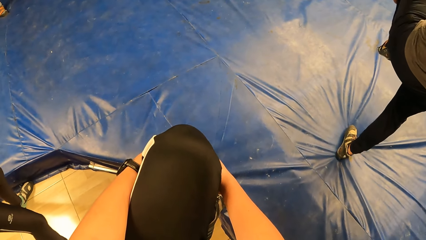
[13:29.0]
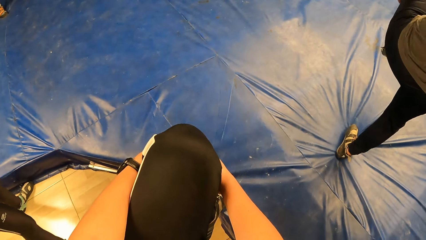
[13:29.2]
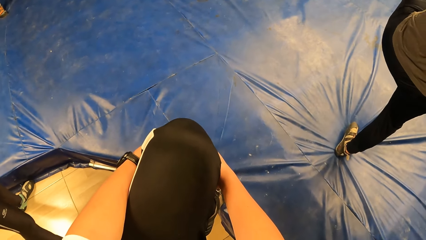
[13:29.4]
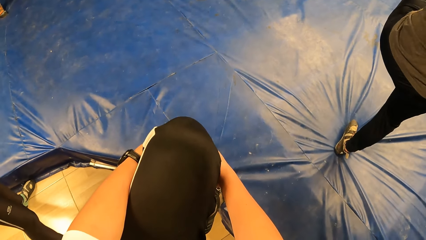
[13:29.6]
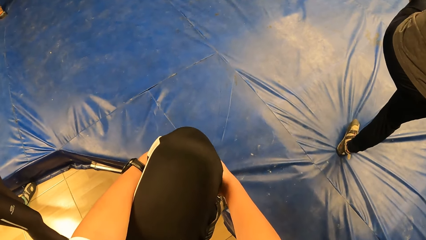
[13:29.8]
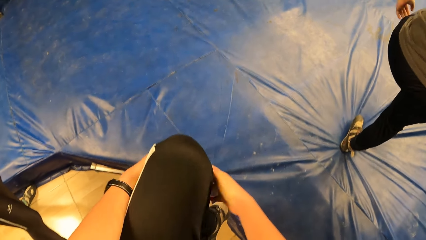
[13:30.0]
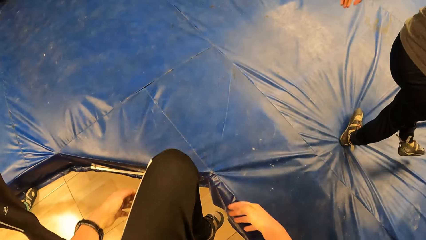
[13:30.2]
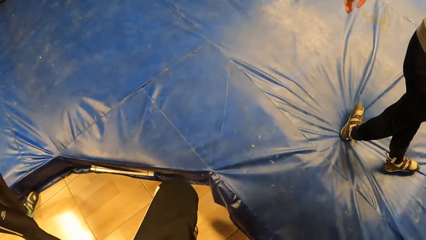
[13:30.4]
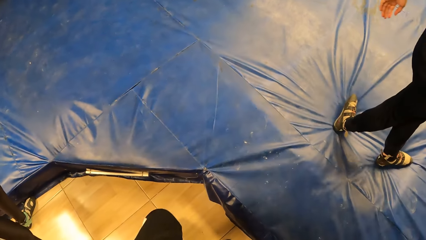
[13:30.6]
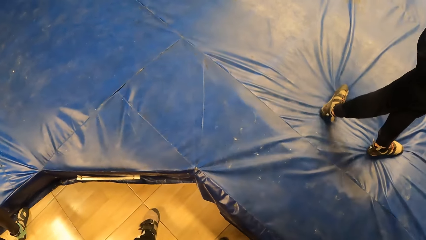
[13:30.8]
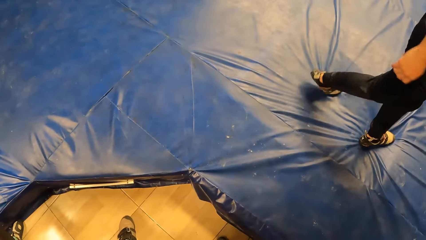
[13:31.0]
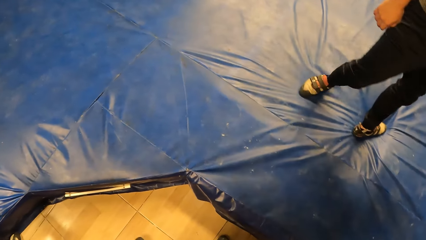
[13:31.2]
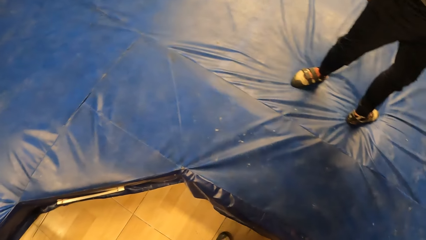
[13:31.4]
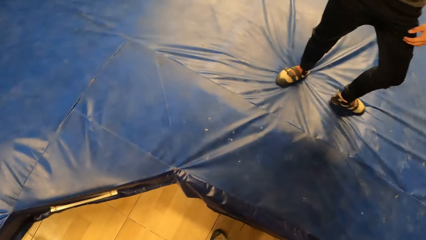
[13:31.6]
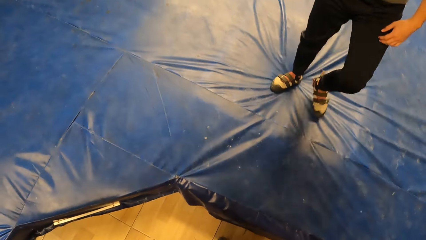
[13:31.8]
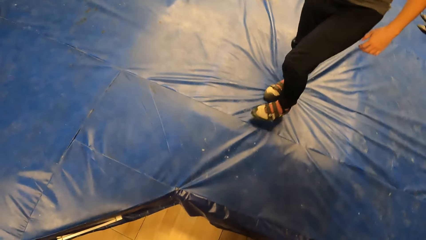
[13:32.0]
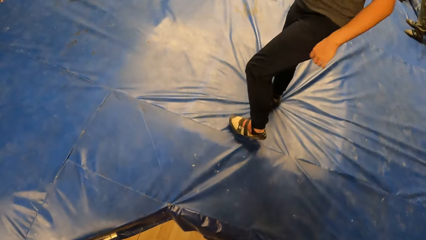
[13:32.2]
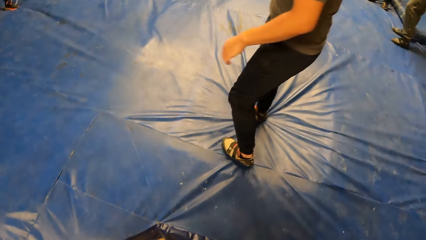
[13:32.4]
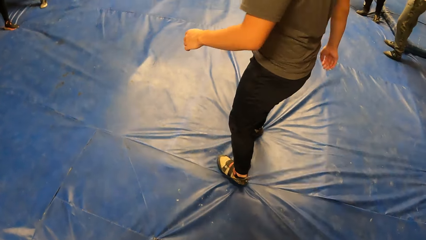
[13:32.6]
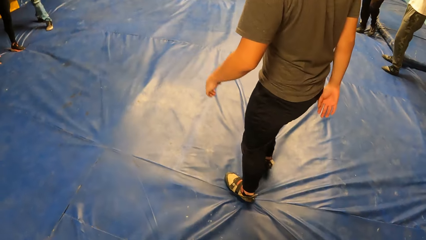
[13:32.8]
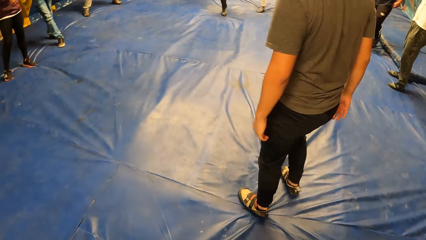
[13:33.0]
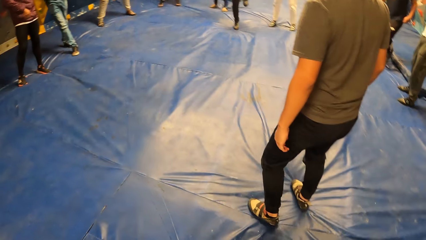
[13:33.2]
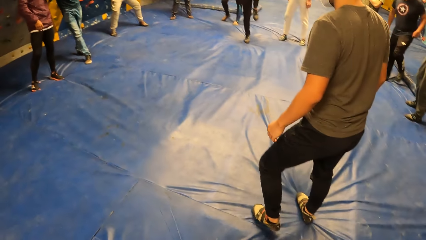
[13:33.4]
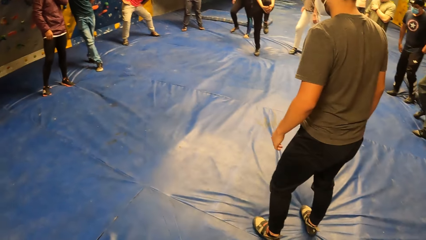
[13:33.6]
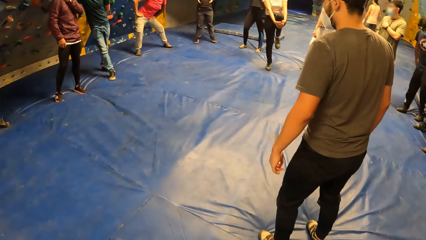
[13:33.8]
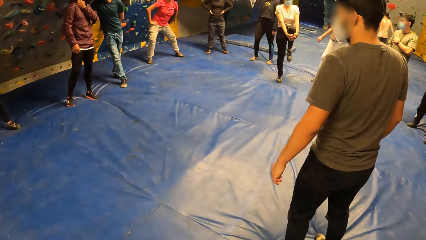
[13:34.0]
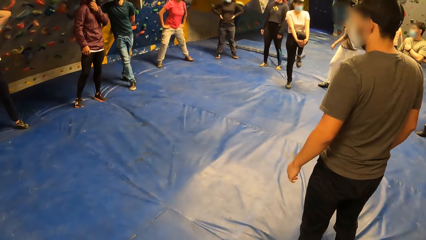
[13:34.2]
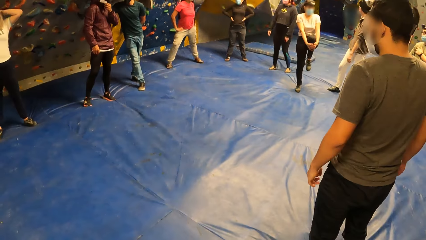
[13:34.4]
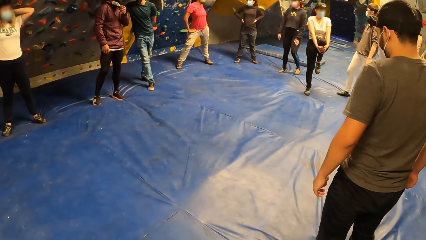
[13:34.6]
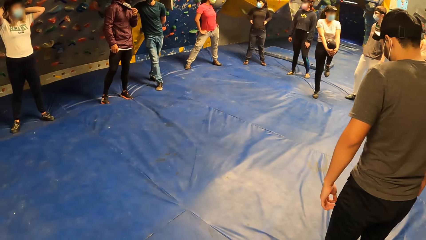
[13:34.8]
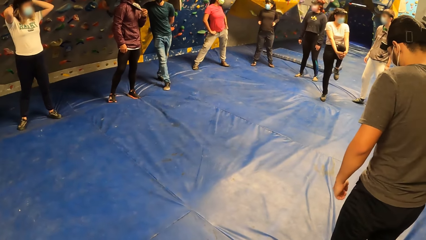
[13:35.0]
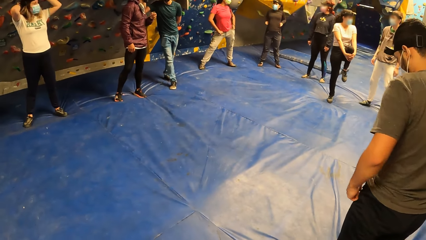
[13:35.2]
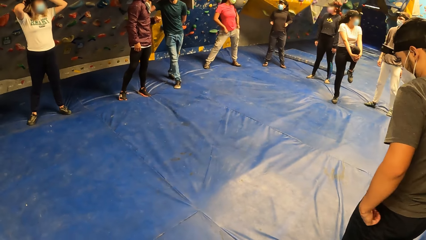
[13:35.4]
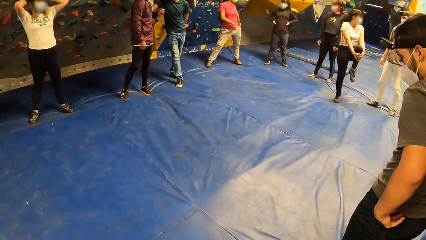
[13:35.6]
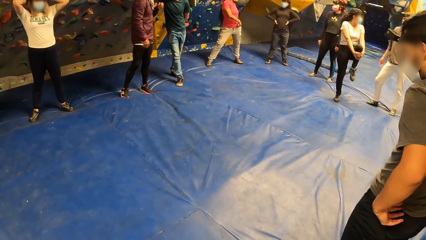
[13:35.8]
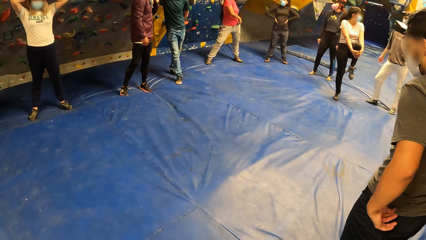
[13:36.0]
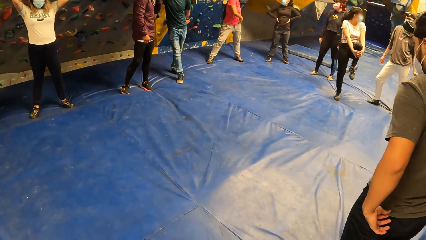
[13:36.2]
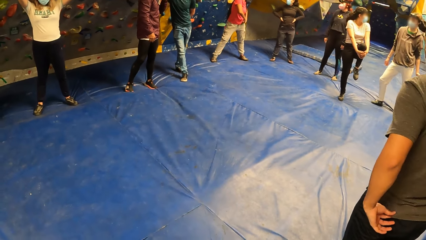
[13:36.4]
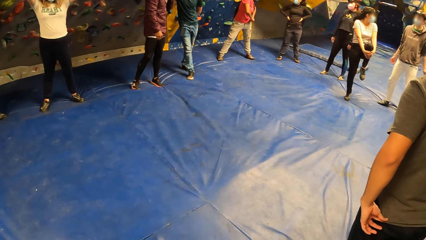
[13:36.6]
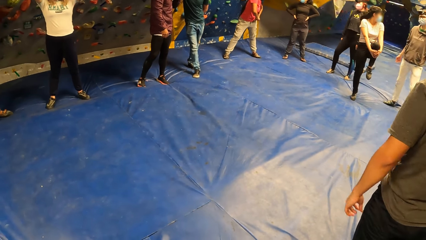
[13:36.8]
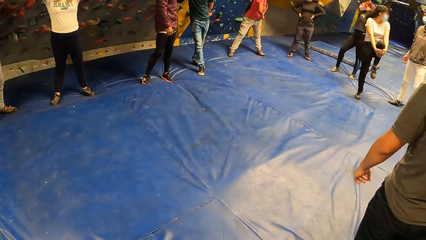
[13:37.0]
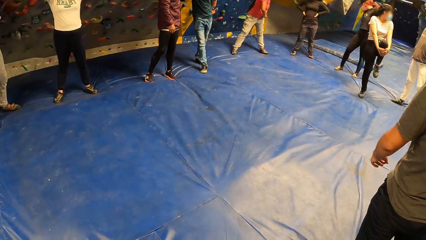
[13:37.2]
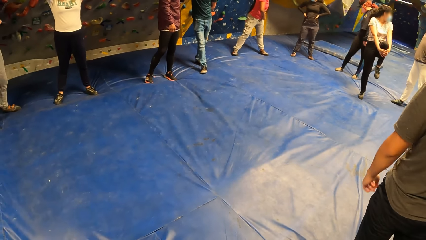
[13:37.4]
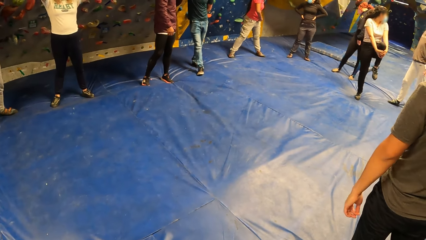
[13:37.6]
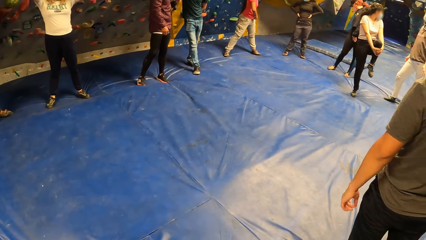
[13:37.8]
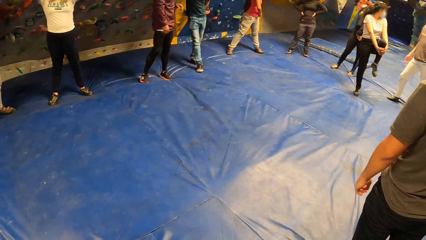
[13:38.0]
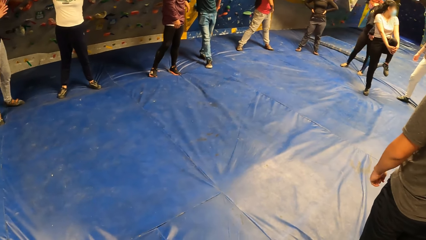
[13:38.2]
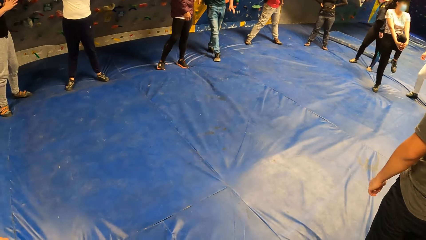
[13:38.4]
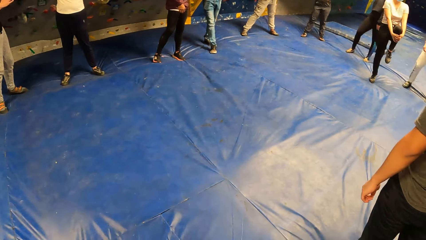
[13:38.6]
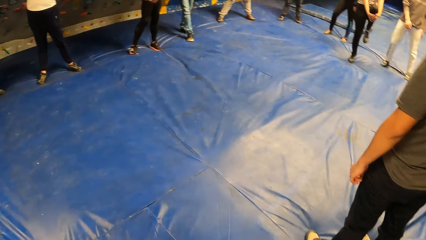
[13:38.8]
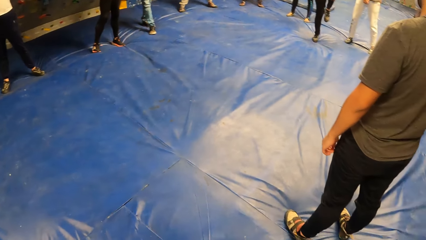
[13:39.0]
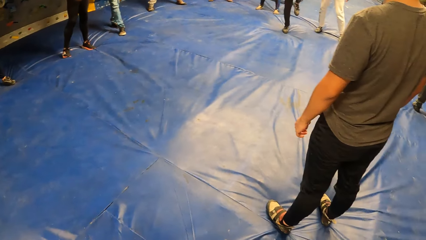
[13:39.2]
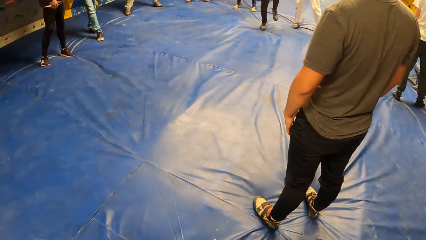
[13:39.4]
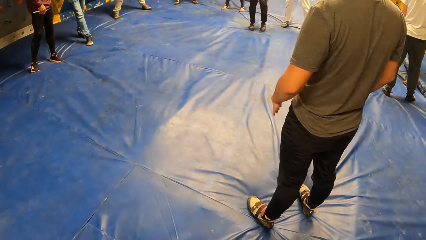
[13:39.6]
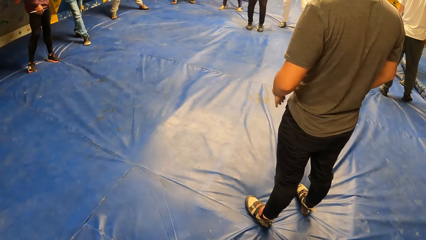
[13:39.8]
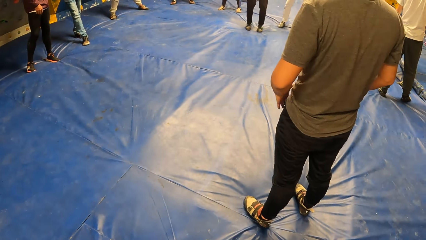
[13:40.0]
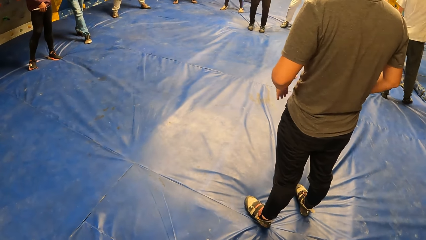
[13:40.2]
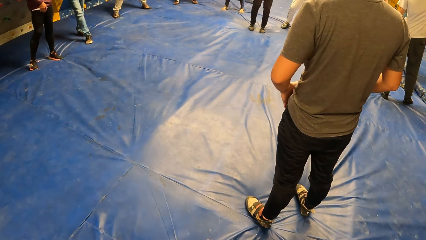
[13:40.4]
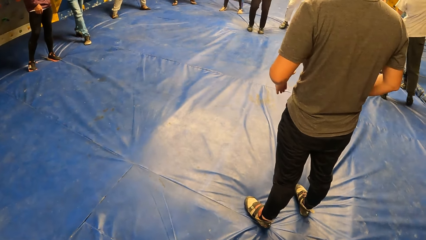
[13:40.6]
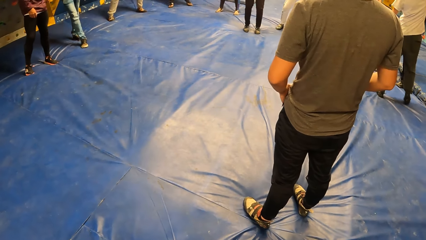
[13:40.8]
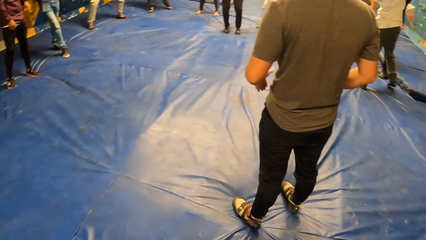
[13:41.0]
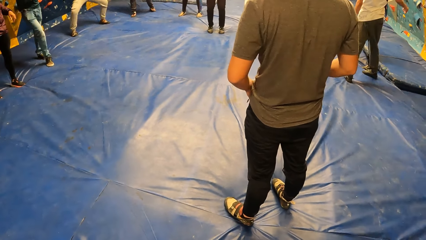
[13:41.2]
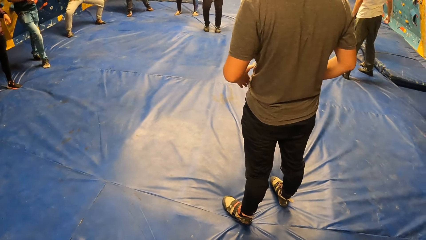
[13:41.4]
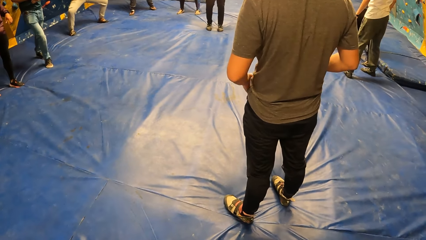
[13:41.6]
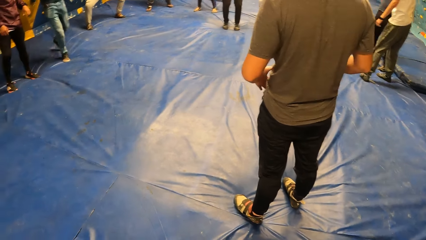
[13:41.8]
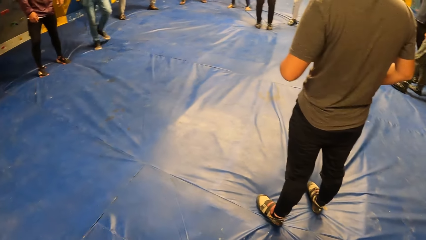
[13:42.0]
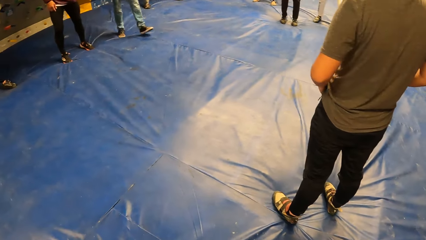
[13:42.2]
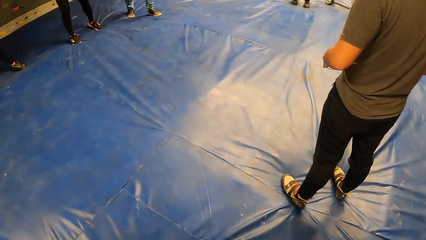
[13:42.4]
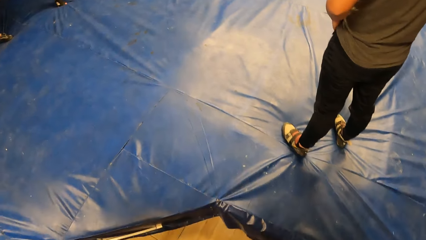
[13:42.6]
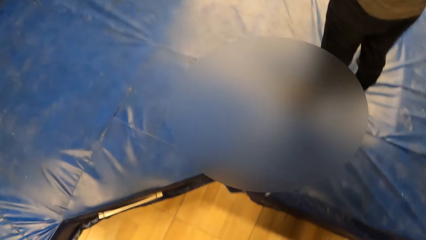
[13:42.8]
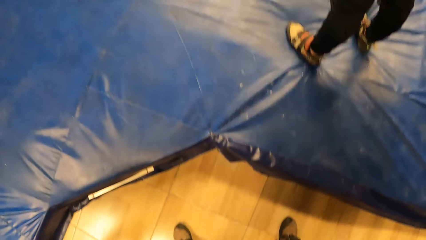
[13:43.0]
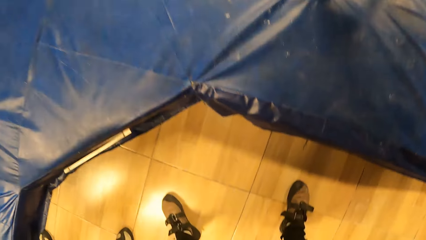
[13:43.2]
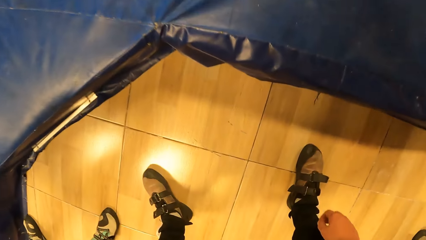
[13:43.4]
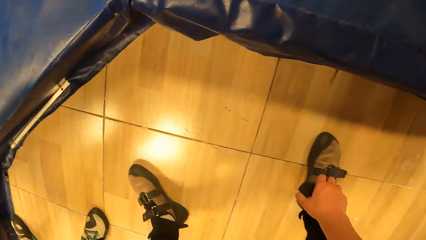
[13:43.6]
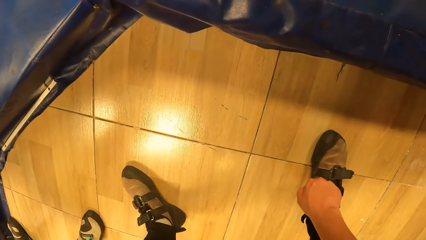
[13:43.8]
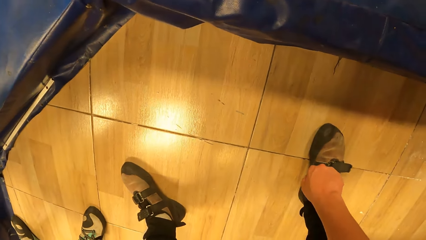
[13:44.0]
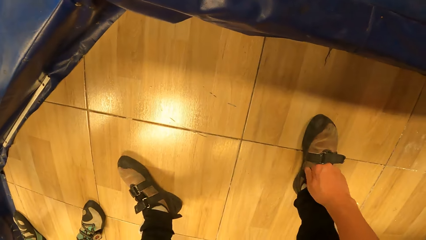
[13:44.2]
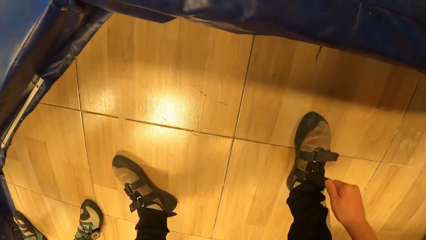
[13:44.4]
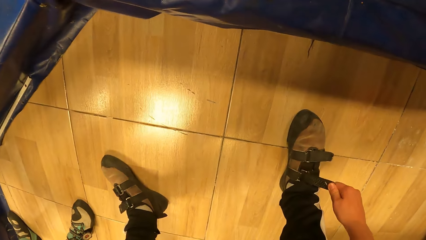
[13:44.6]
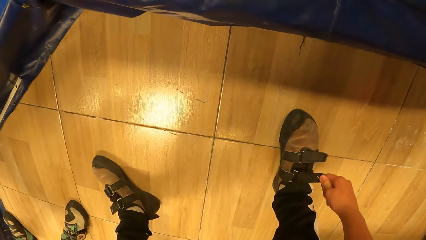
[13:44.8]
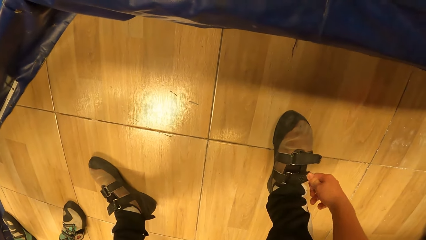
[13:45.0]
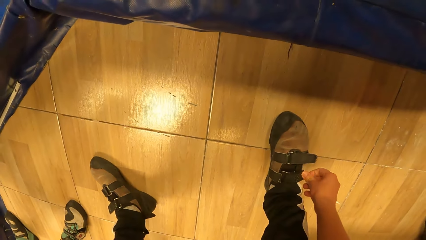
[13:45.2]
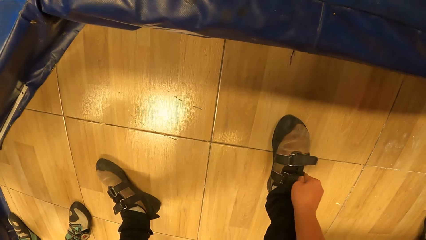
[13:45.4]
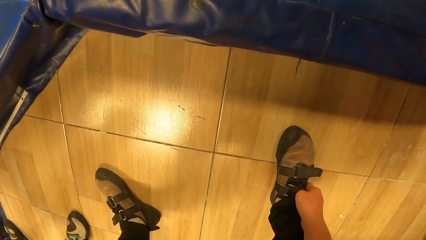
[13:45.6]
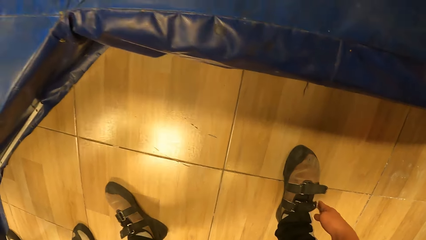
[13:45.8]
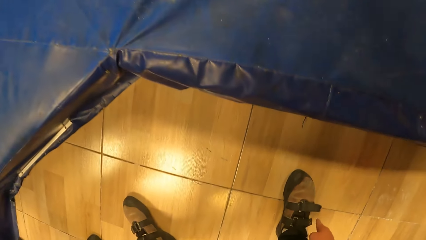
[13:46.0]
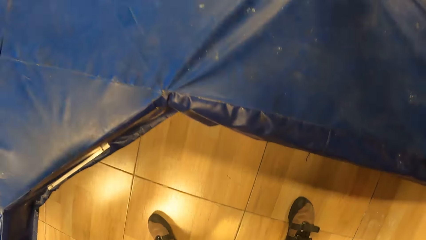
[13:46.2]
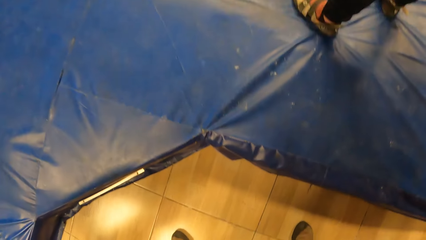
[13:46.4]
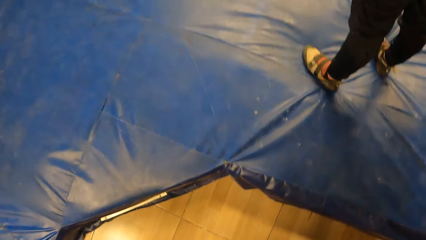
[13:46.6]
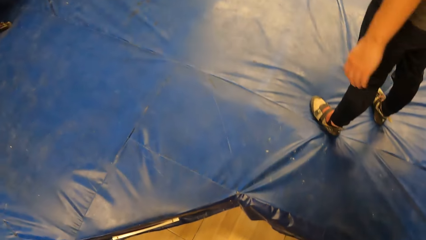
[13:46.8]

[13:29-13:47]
A man drops his left leg on the bouldering mat. The camera wearer drops his left leg on the floor. He looks around. The man taps his left hand on his left leg. The camera wearer tightens his right shoe with the shoe fastener with his right hand.
